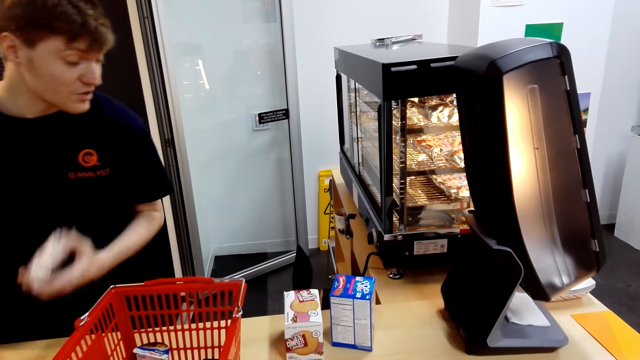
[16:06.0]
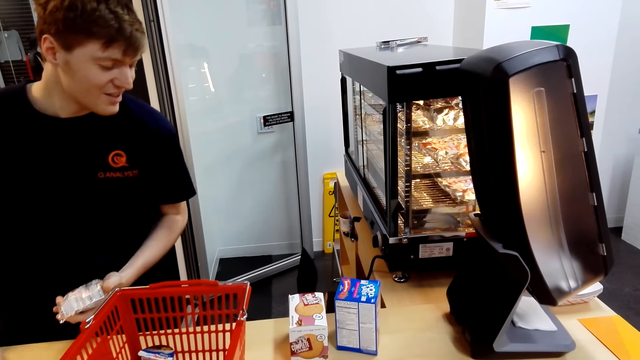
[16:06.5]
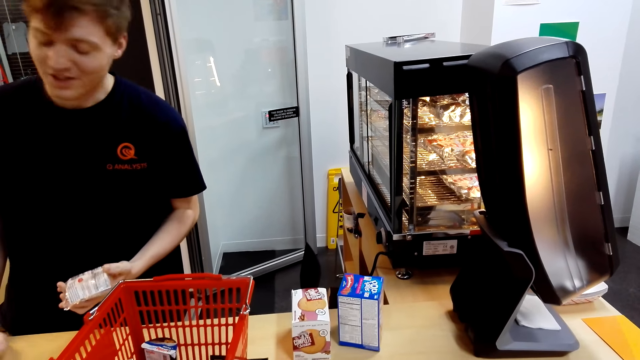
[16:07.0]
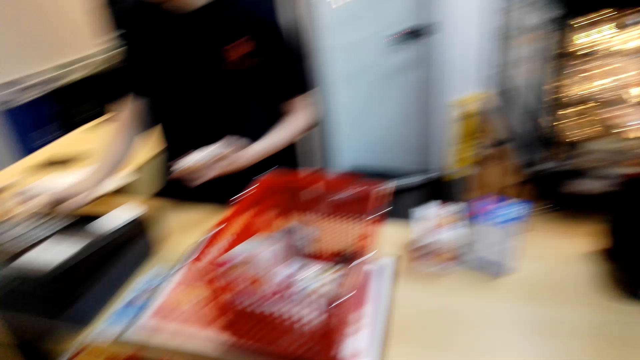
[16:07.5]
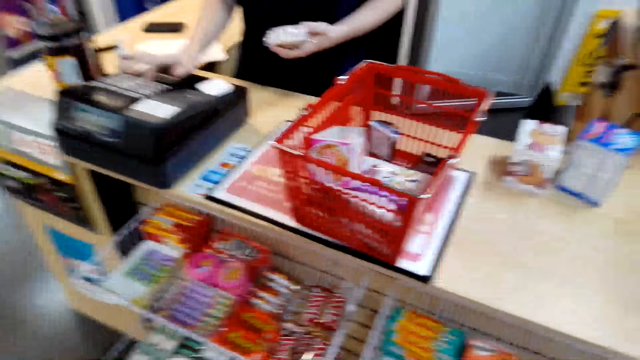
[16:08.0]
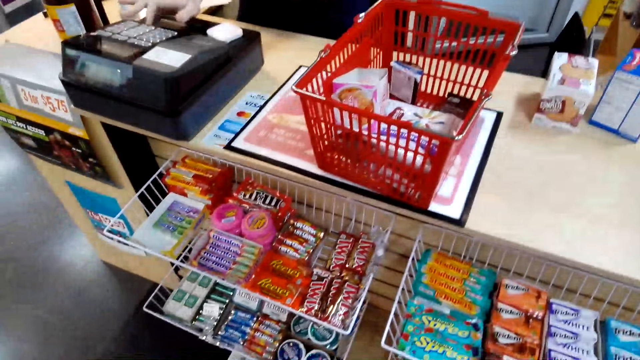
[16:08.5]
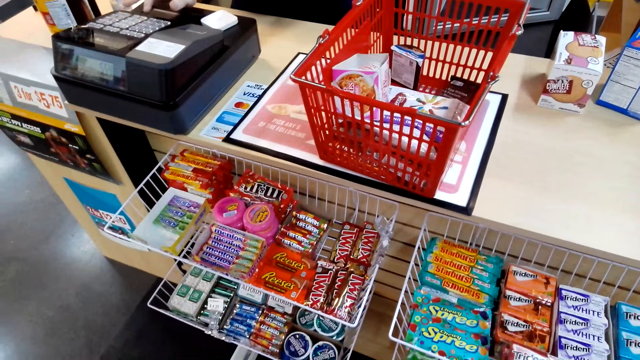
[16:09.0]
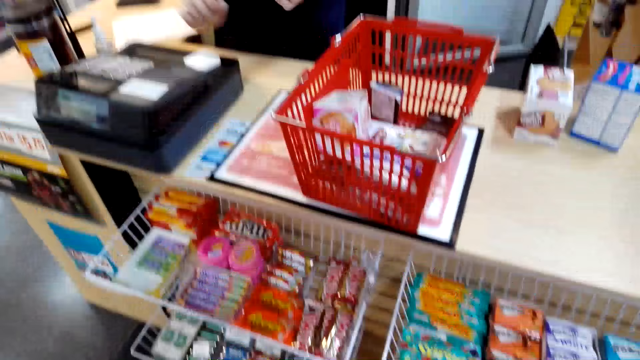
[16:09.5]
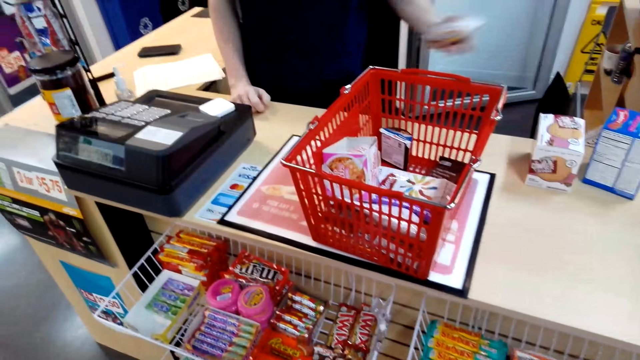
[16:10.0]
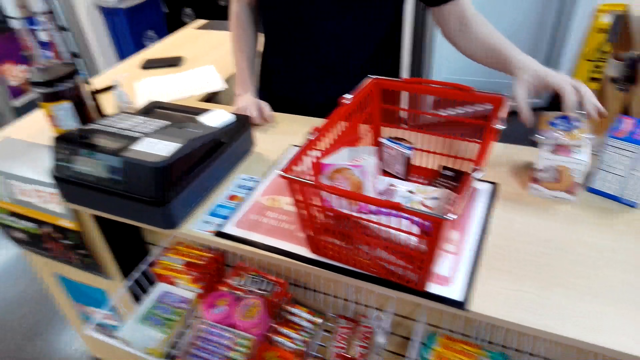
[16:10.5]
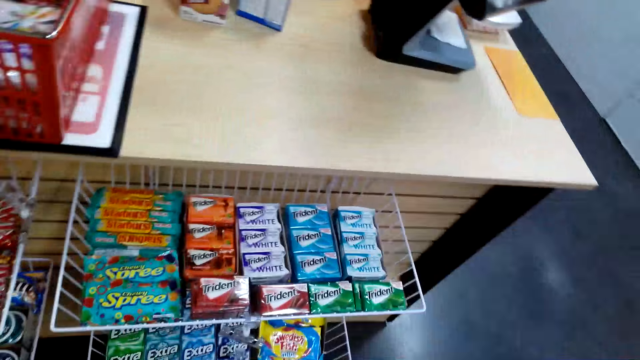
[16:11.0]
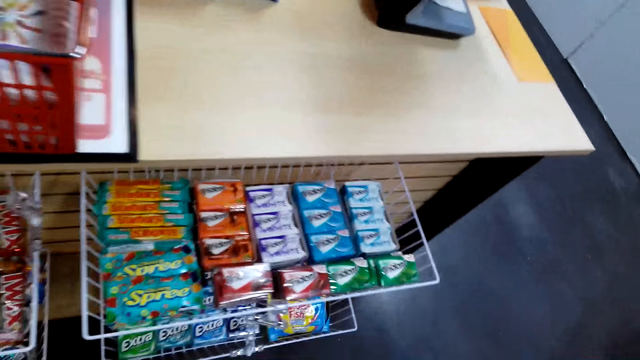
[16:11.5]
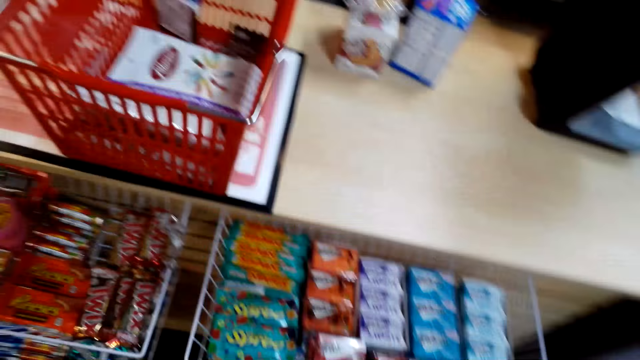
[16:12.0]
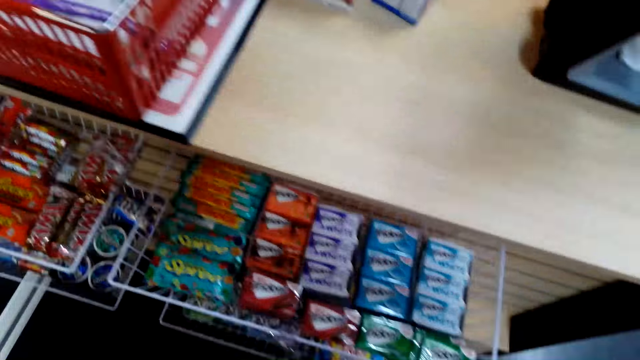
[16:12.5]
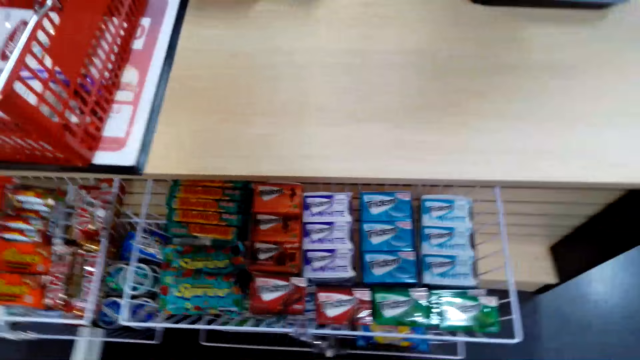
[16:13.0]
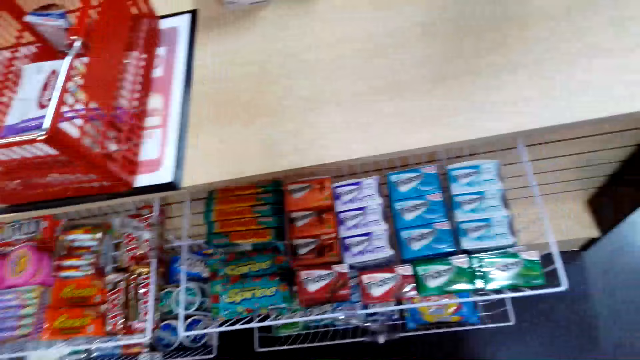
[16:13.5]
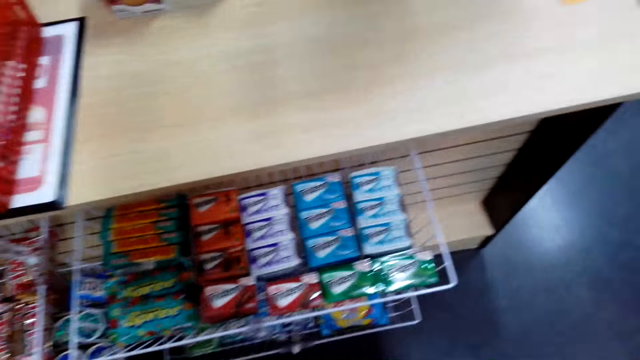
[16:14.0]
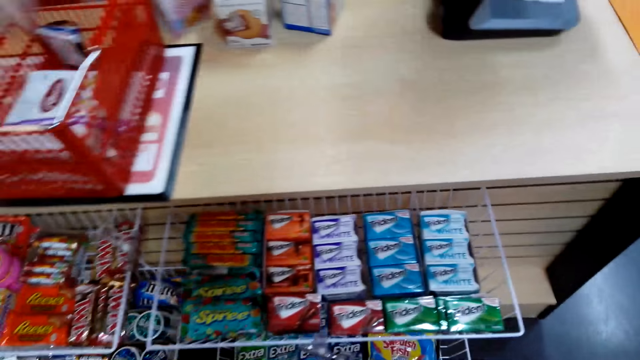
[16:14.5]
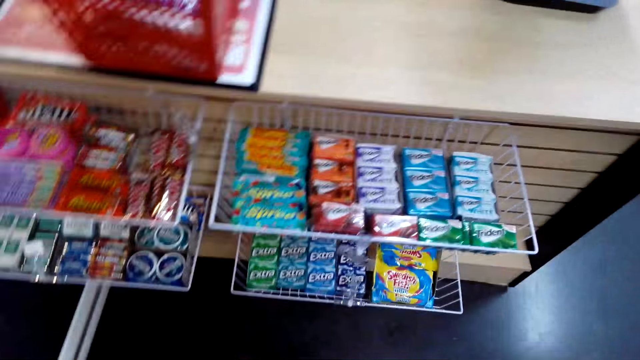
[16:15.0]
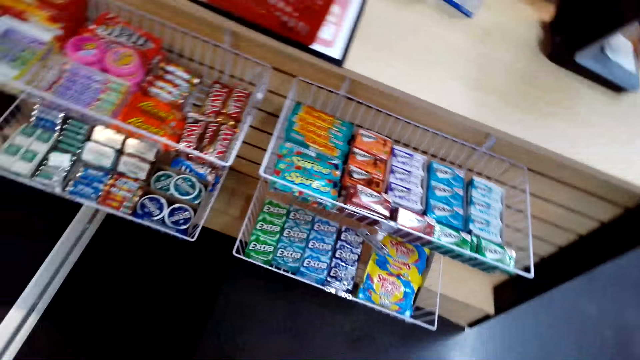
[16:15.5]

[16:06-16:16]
The cashier picks up candy from the shopping basket. The cashier presses the cash register machine. The cashier places the candy on top of the box. The camera wearer looks at the candies on the trays.

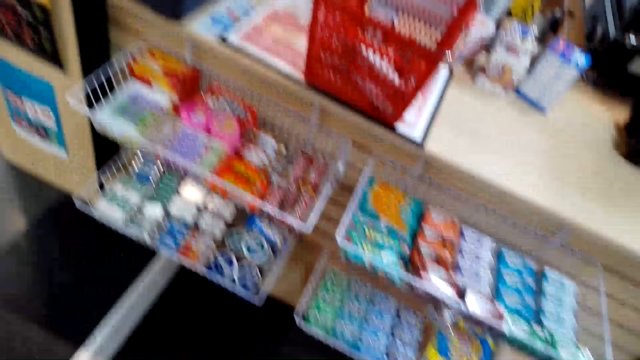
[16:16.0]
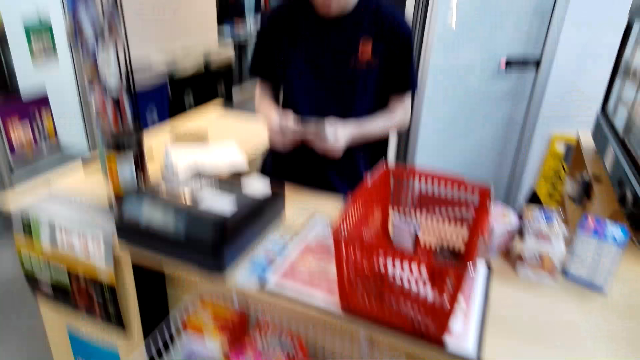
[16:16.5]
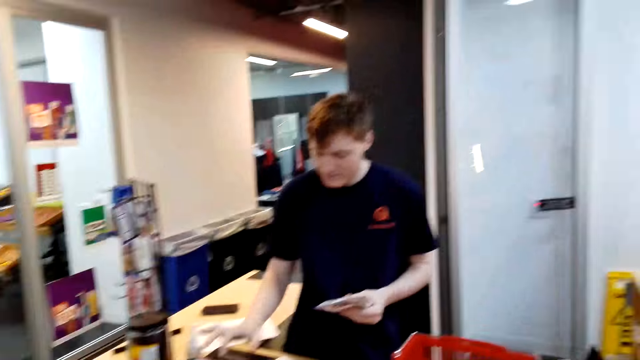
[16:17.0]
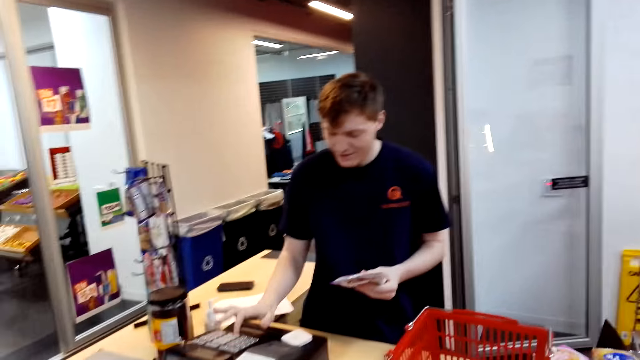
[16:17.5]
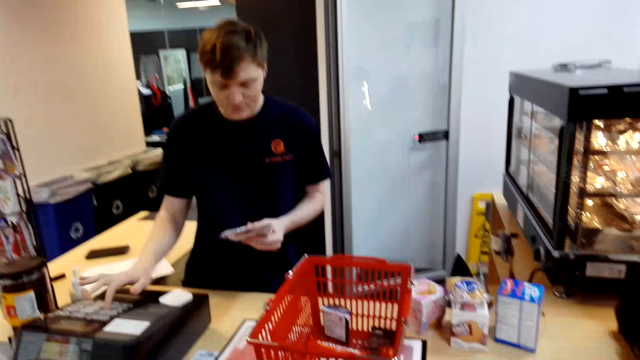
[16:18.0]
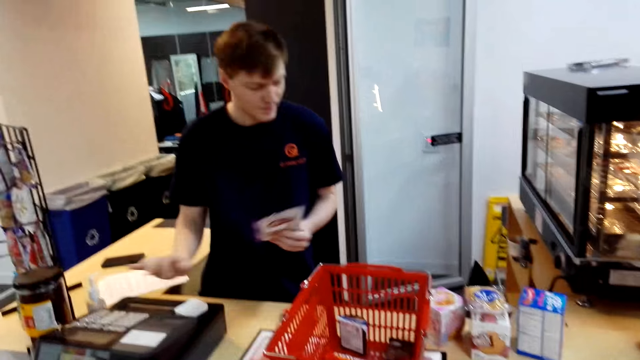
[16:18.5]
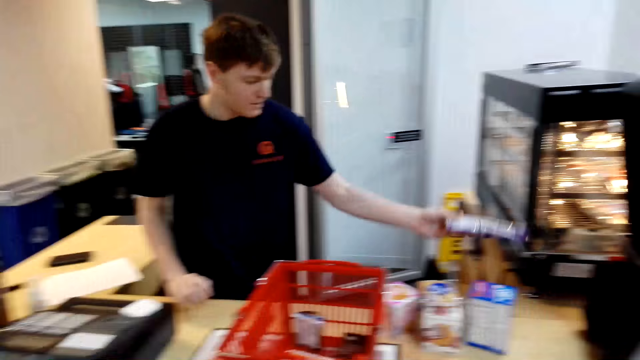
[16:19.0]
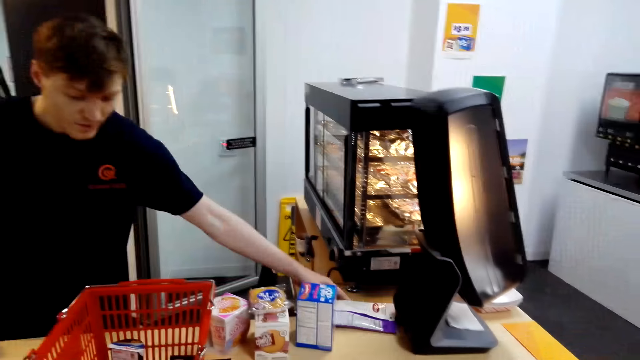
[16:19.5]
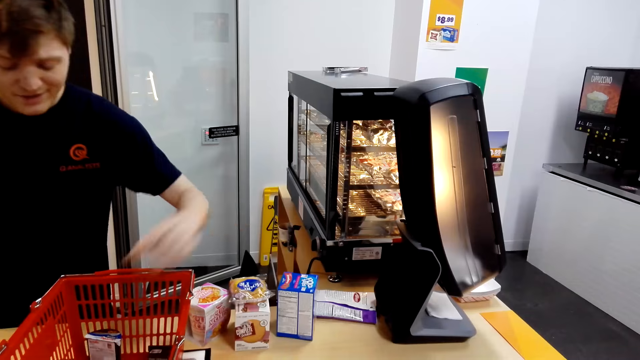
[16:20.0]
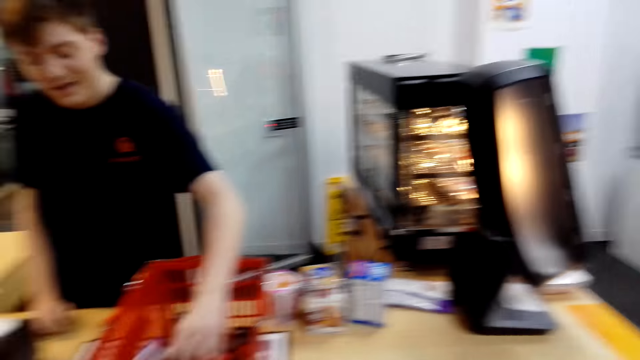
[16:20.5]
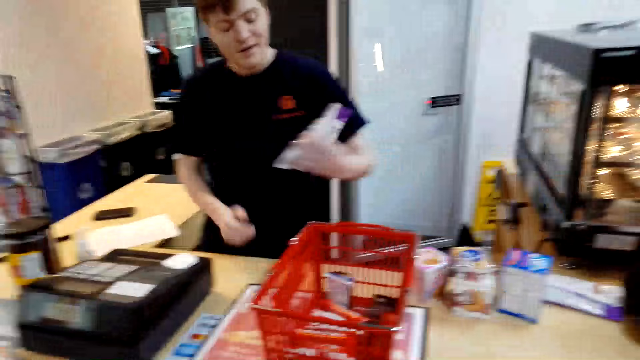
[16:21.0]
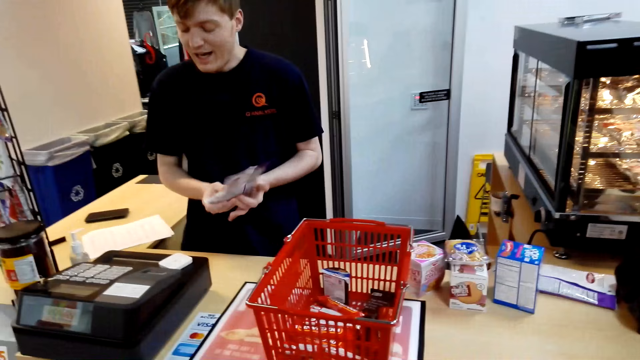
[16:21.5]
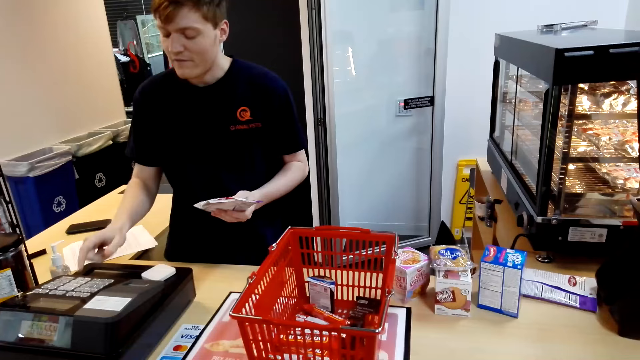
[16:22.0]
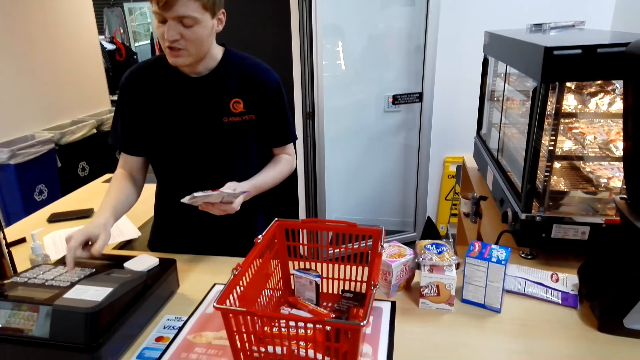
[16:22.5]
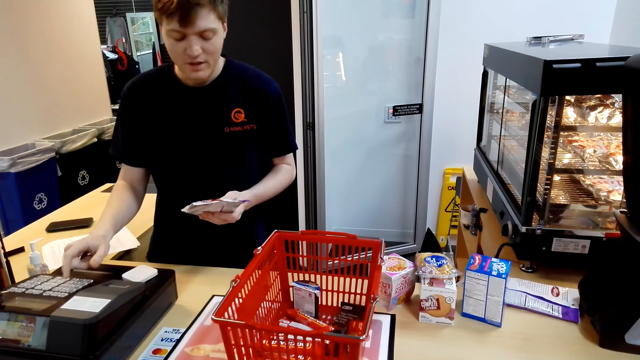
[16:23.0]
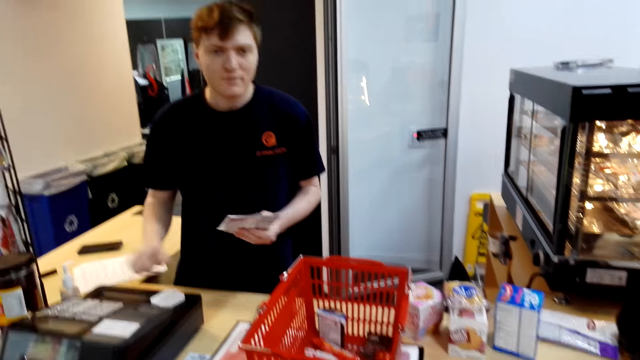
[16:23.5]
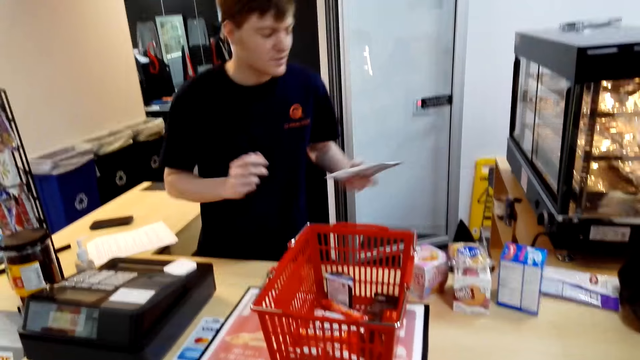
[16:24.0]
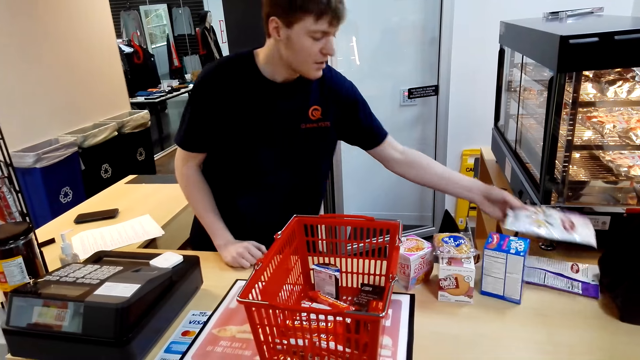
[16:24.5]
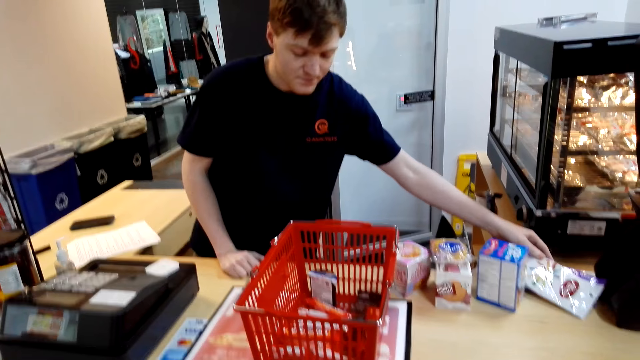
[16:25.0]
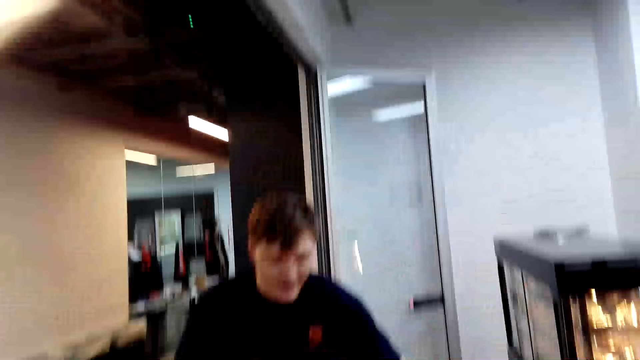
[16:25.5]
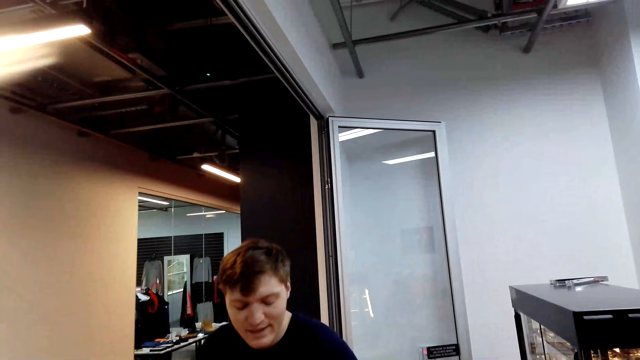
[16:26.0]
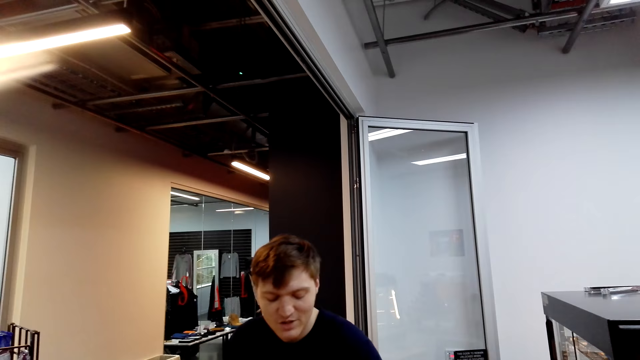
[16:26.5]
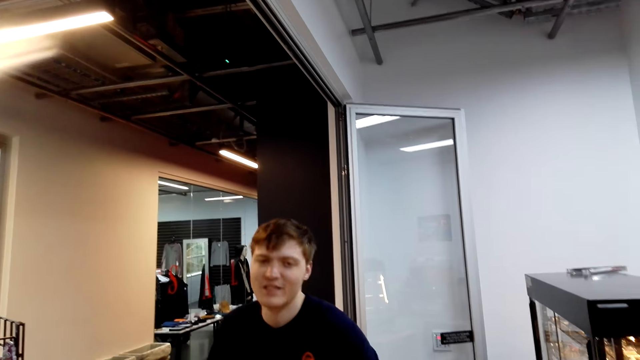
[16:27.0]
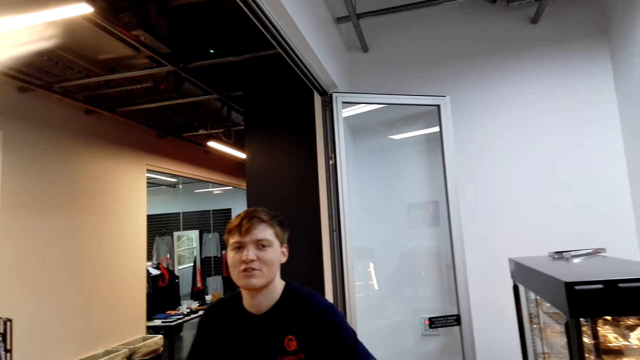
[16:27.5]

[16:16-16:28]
A cashier uses the cashier machine. The camera wearer speaks to the cashier and looks at the cashier. The cashier puts the packet of something down, takes the packet of something, presses the cash register machine and speaks to the camera wearer. The cashier puts the packet of something down on the table. The cashier takes the packet of something in the tray.
